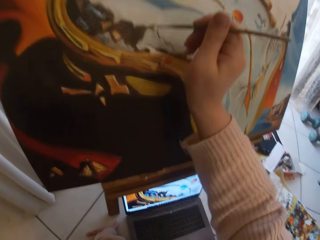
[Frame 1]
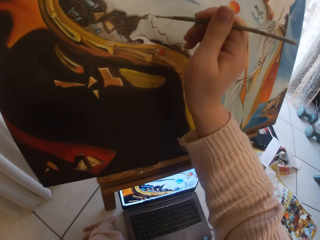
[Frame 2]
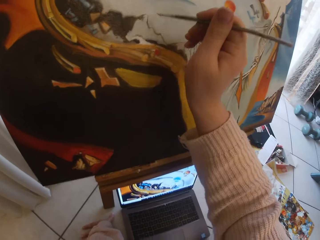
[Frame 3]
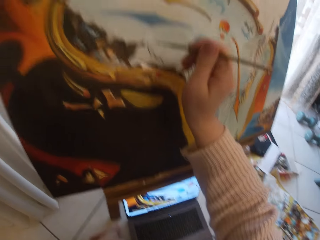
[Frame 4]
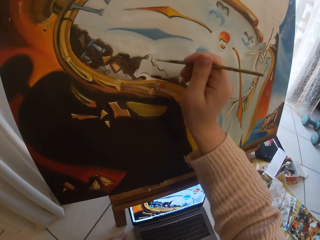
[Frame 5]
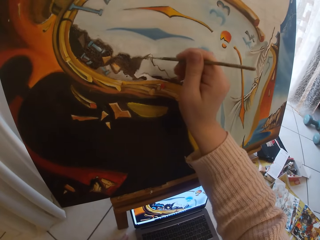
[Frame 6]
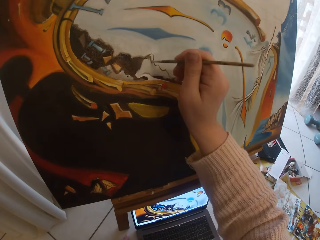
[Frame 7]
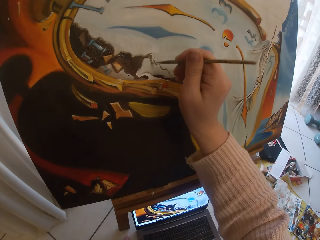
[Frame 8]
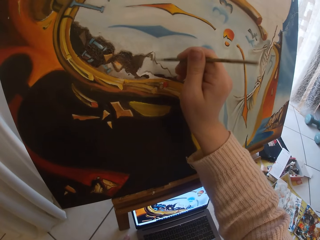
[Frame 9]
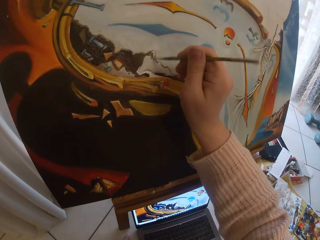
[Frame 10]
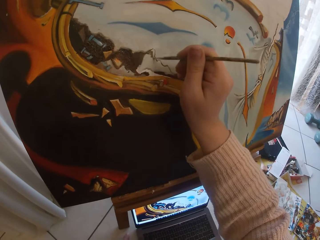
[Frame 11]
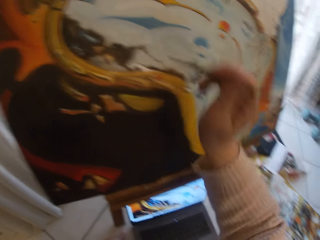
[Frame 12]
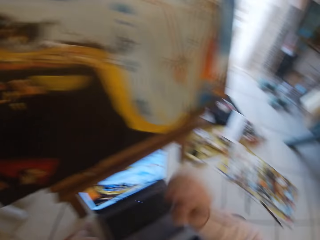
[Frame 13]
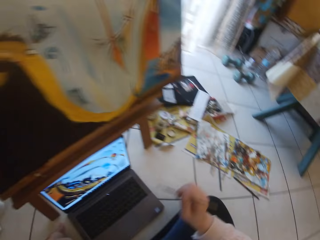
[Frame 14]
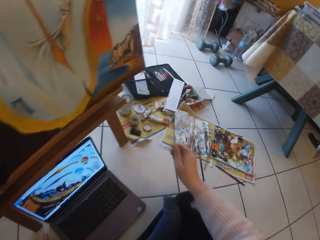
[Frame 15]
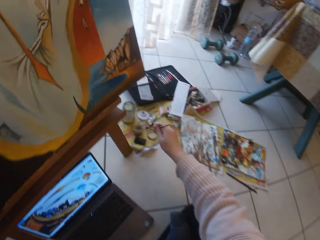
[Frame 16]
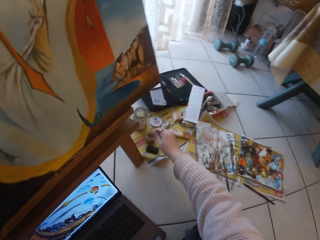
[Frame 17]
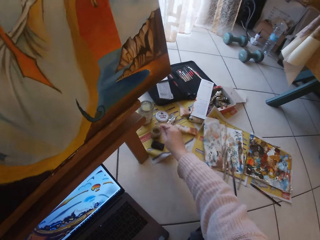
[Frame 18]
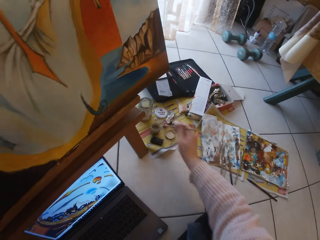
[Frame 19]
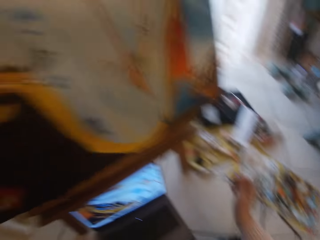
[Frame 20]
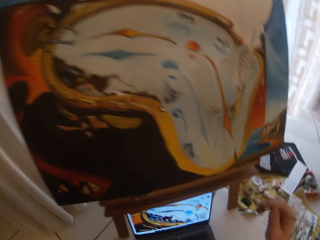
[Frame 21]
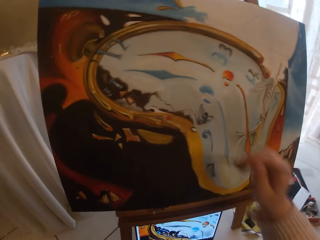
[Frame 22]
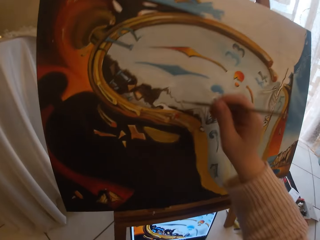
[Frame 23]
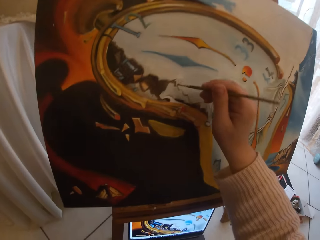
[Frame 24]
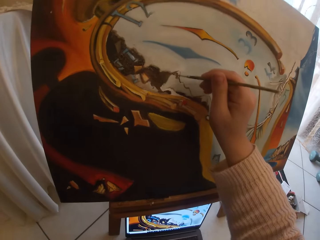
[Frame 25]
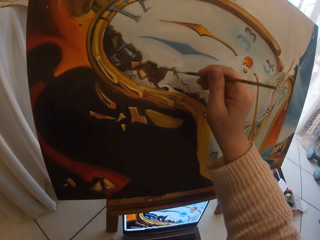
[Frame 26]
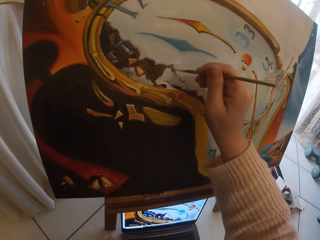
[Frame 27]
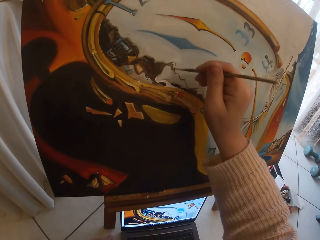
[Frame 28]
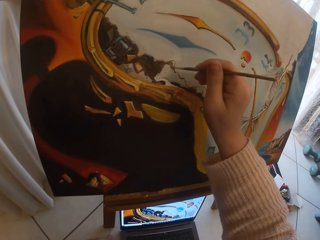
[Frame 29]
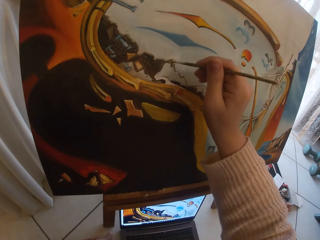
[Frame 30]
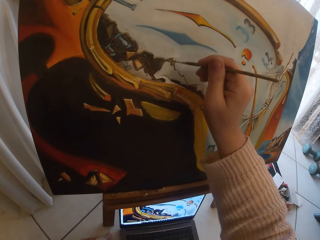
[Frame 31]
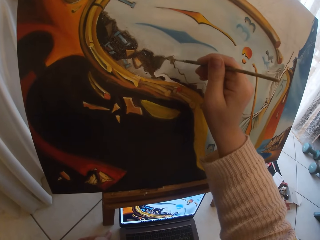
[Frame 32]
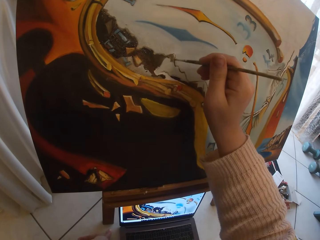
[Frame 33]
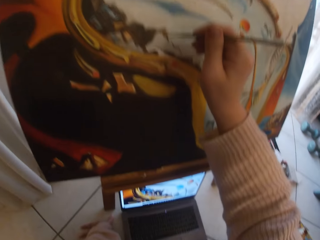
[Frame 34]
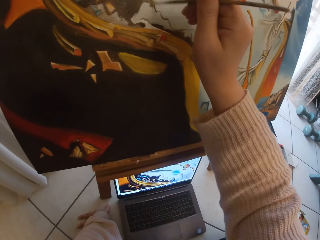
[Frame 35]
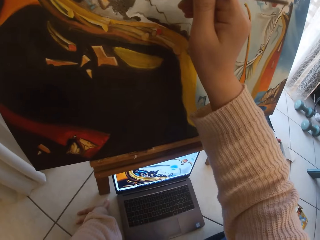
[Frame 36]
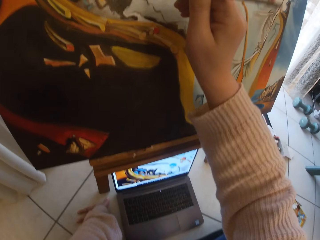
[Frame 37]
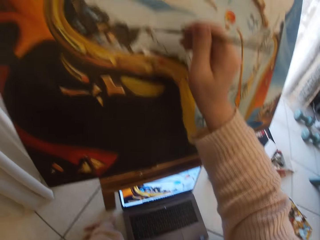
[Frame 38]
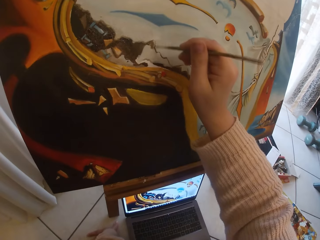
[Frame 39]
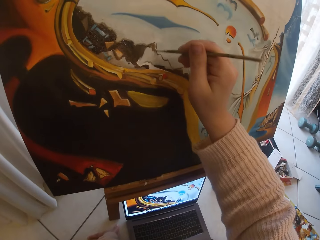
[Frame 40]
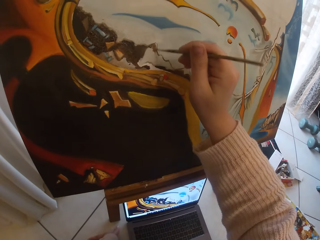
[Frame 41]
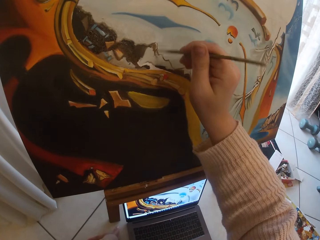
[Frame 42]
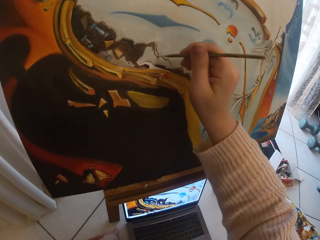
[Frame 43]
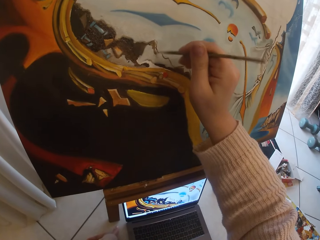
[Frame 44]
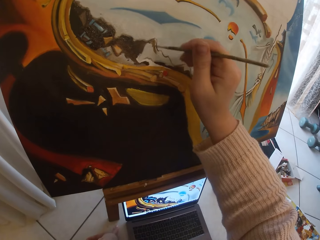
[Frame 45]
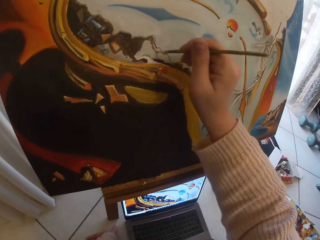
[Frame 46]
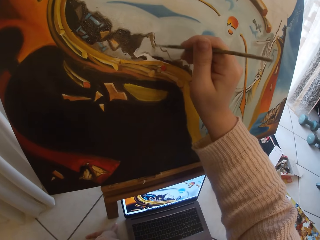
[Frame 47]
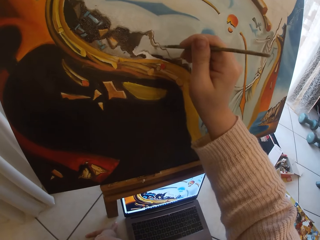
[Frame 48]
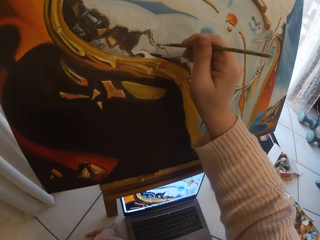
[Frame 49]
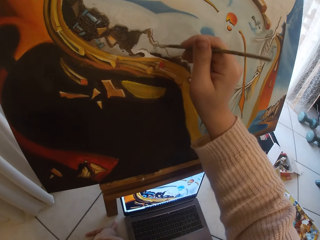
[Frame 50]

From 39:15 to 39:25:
The camera wearer looks downwards. They stop painting, turn around and dip the paintbrush in a jar of varnish paint. They turn around. They paint a canvas with the paintbrush. They look downwards.

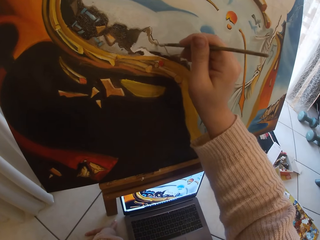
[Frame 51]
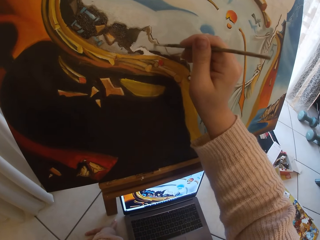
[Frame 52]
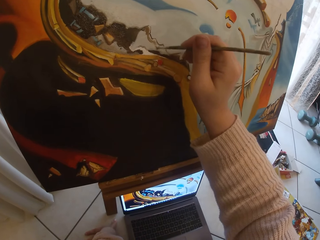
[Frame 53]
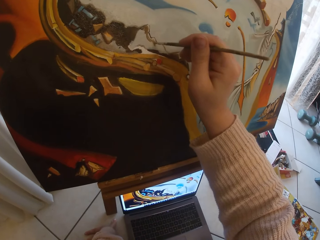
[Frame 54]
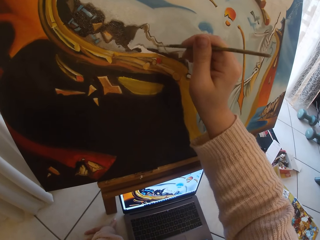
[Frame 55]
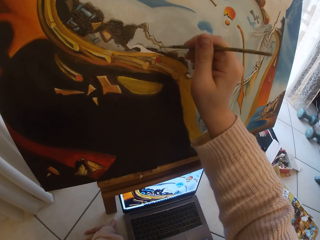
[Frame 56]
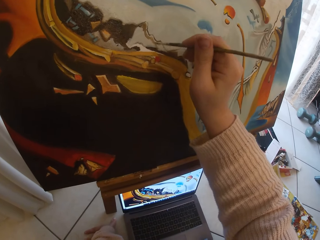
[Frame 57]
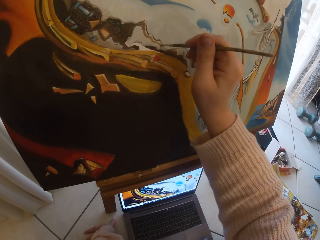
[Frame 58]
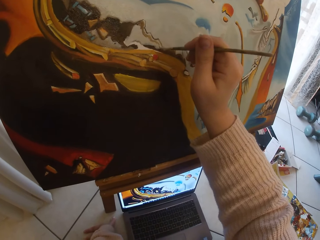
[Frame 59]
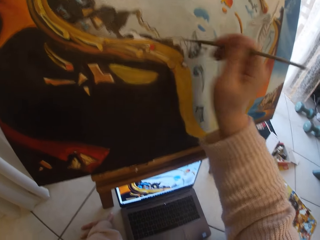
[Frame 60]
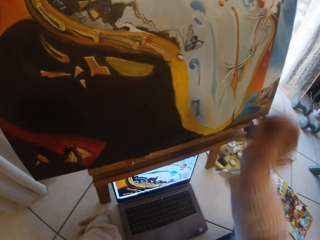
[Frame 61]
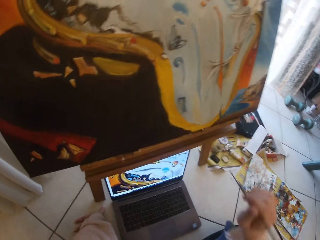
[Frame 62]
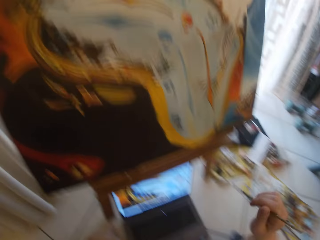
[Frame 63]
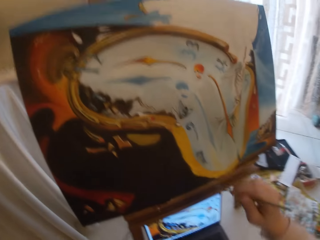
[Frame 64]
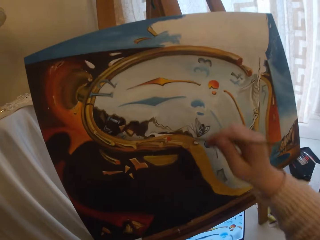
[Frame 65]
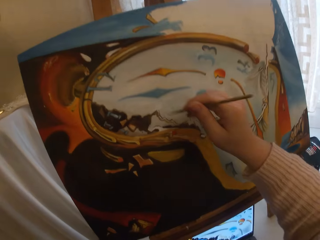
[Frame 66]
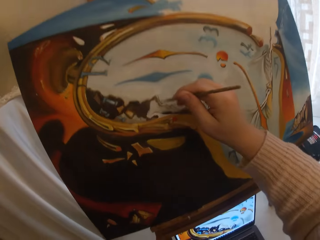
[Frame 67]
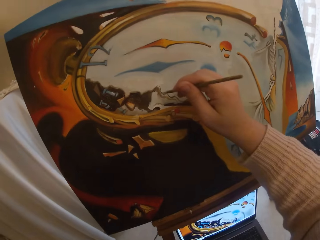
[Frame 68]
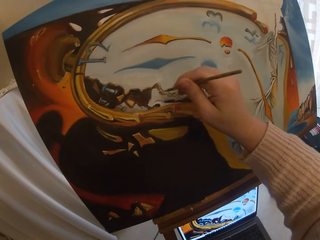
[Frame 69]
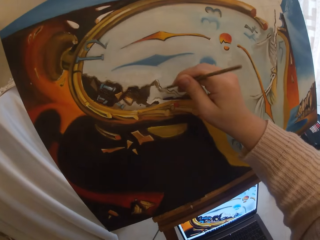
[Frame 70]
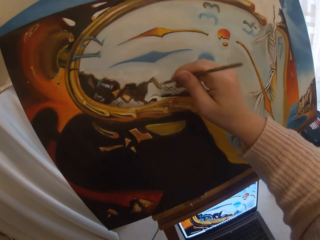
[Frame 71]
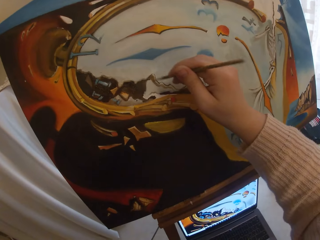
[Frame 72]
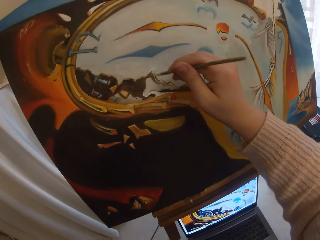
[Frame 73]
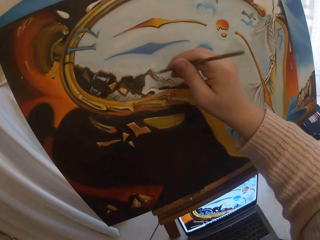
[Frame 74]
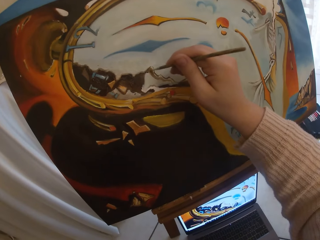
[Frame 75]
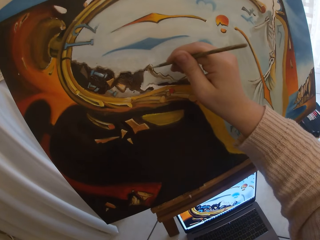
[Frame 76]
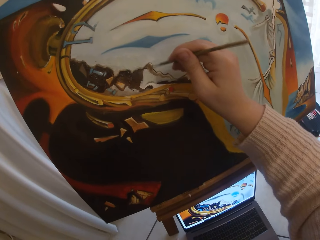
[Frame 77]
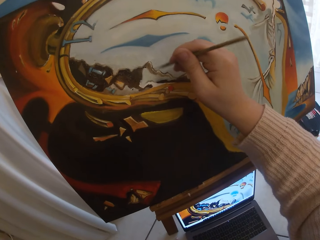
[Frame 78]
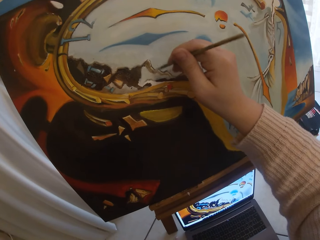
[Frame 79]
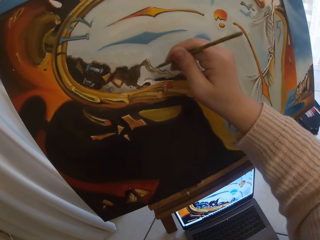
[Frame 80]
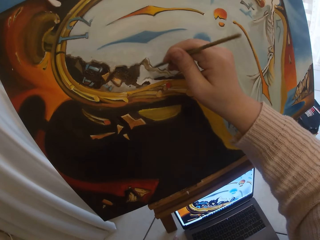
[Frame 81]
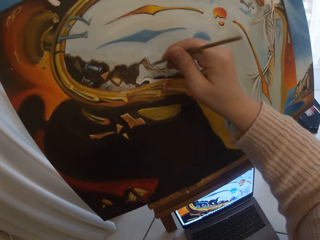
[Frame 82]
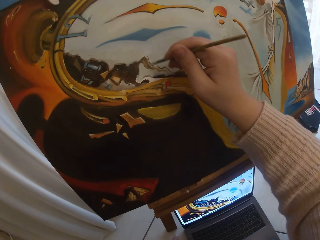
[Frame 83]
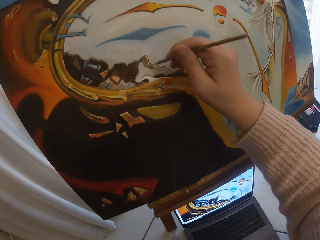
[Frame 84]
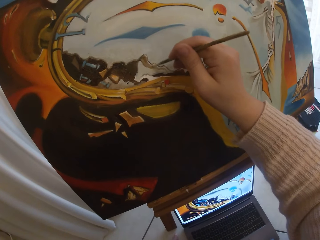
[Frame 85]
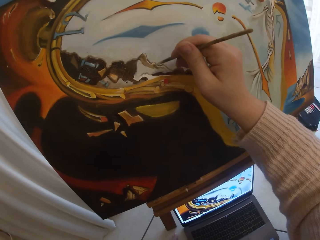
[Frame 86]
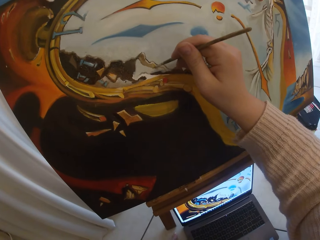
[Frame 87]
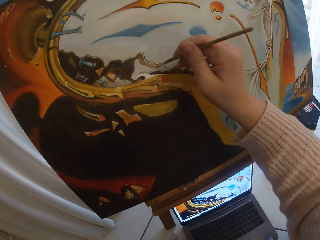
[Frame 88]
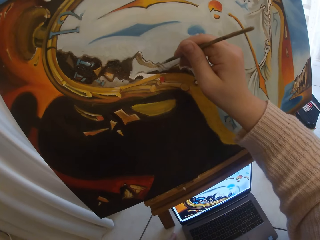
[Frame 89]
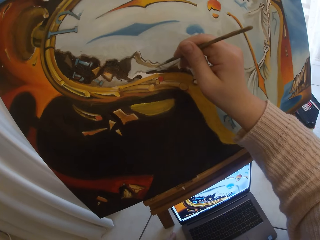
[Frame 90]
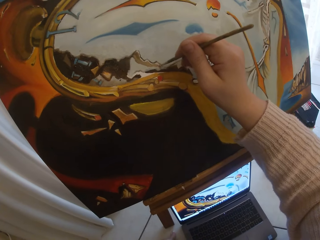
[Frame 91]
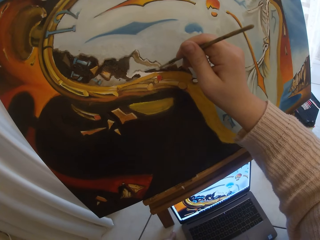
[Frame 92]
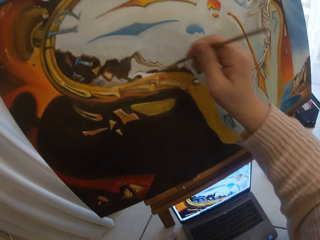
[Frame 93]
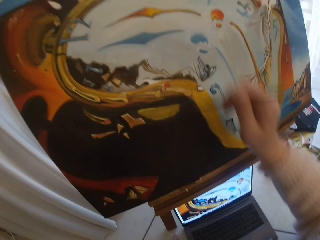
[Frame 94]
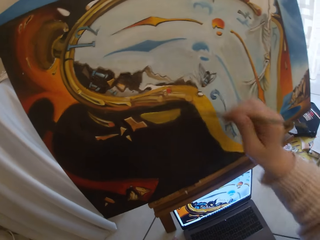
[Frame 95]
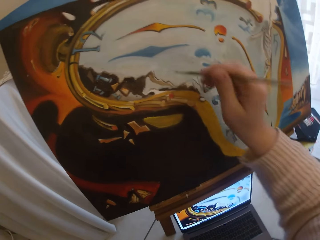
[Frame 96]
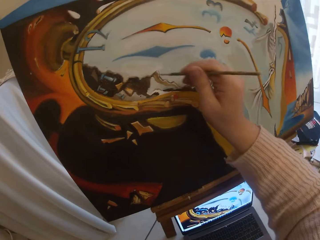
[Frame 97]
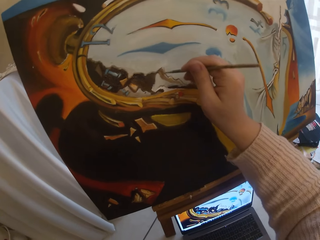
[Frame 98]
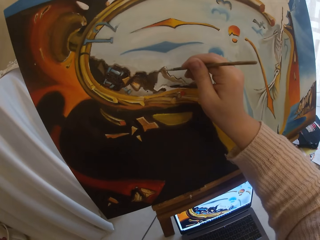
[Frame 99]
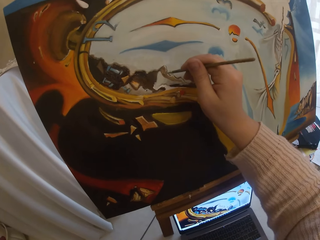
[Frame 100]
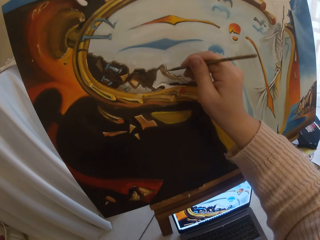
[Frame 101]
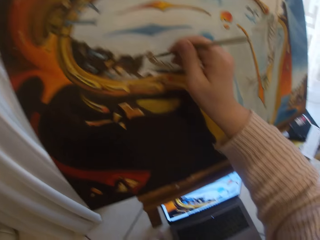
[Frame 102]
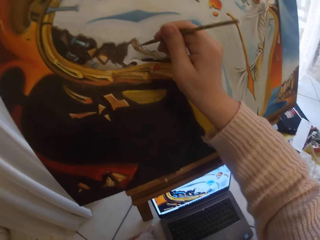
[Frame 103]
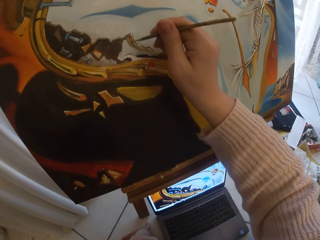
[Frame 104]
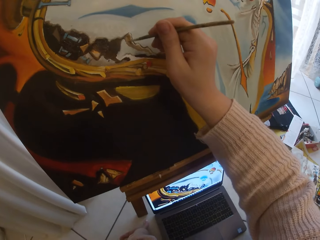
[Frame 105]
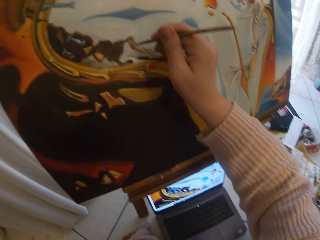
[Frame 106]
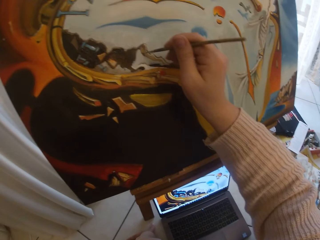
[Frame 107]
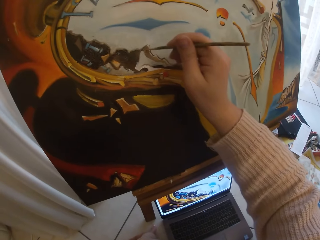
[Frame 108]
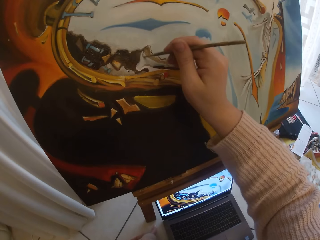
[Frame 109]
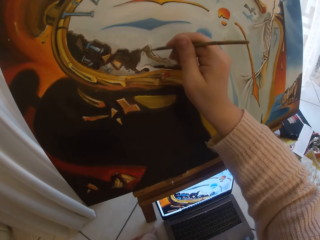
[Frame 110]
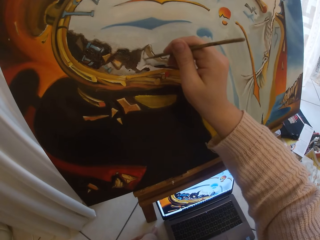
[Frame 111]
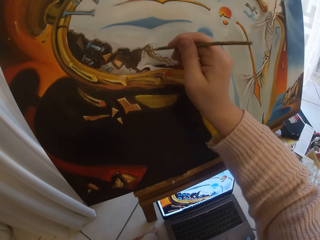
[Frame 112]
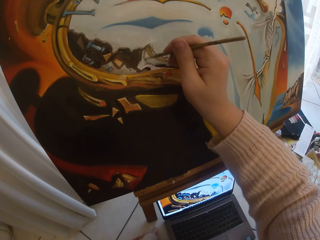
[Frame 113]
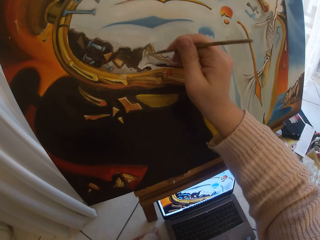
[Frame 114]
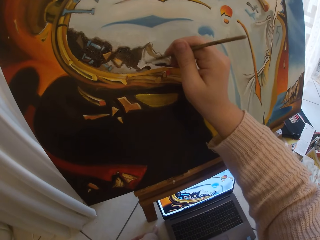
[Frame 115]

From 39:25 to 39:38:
The camera wearer stops painting. They move backwards. They paint a canvas with a paintbrush. They look around. They paint the canvas with the paintbrush.
